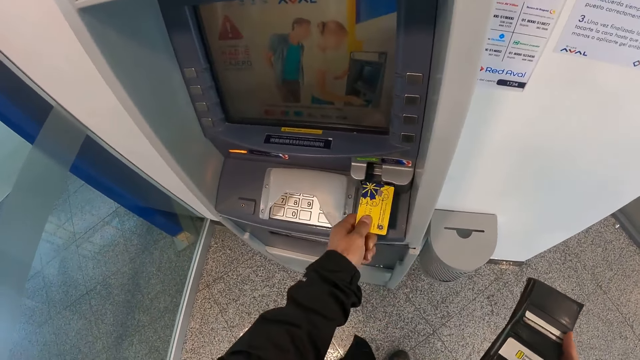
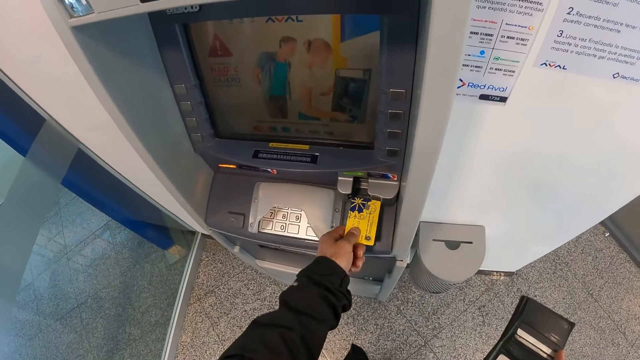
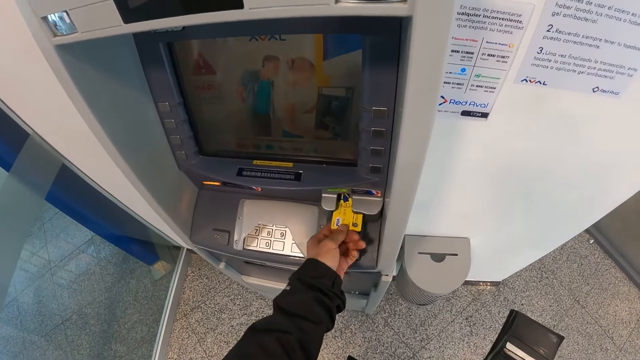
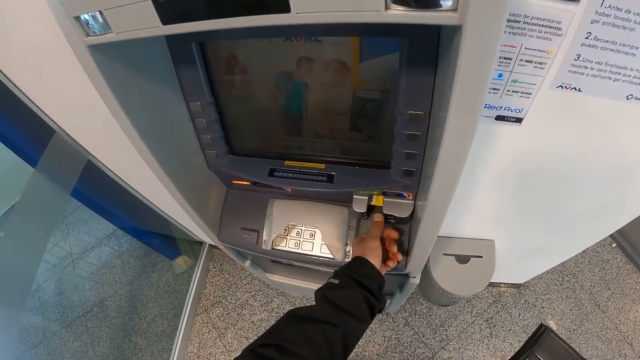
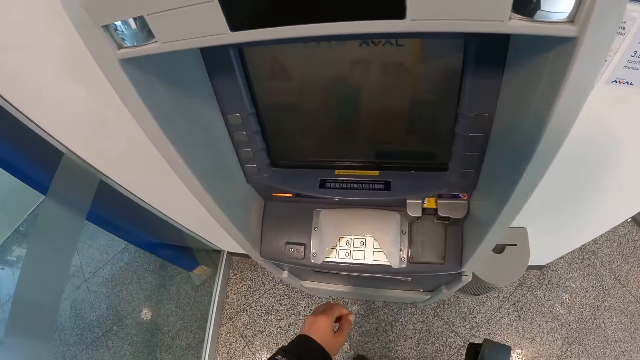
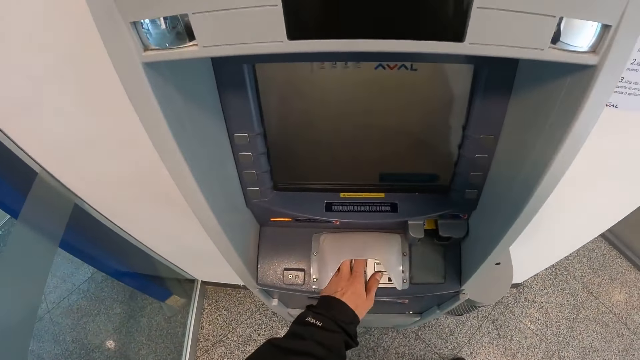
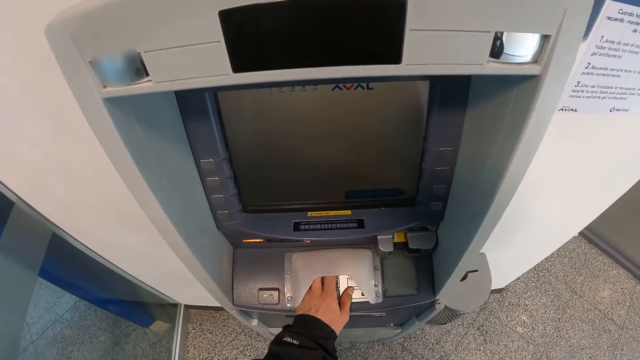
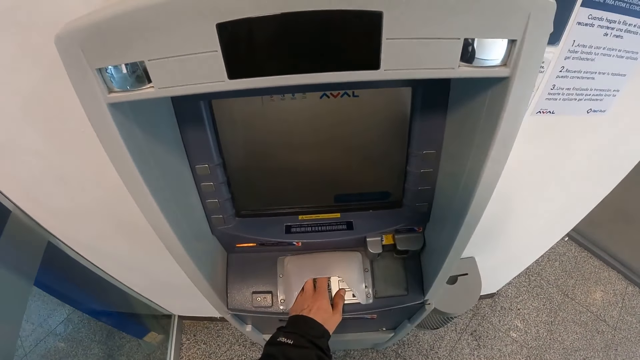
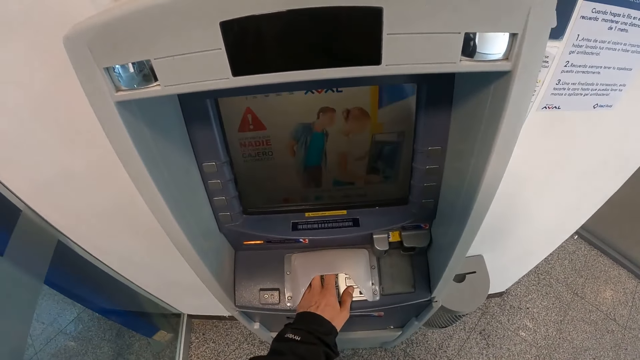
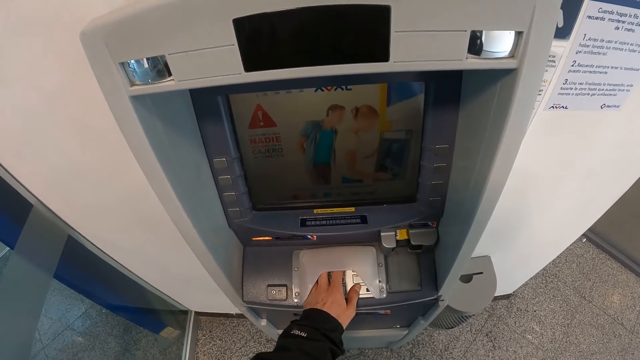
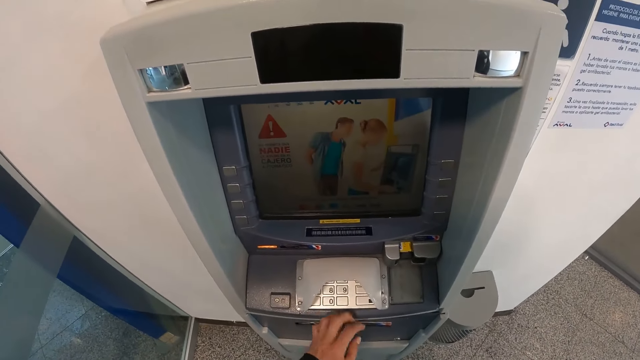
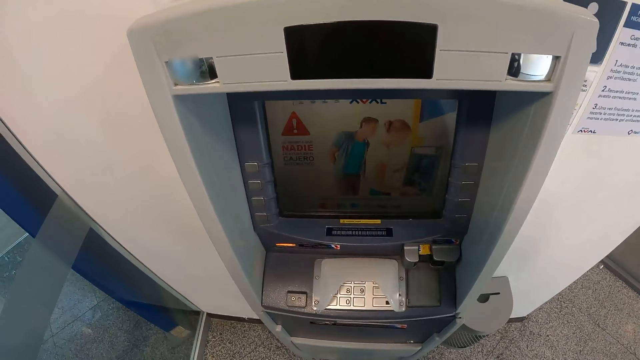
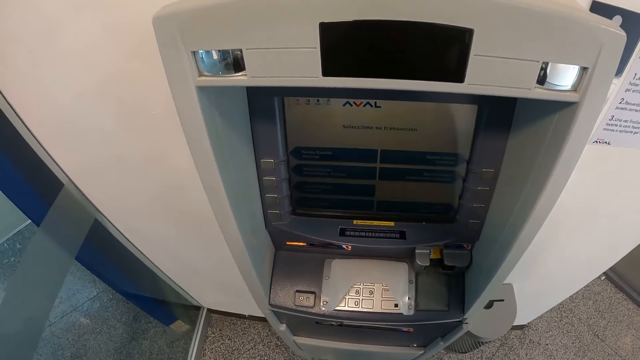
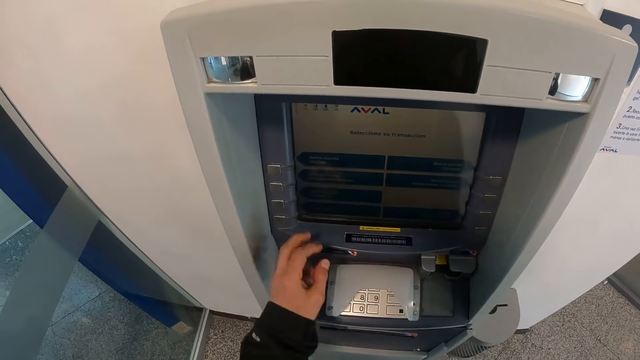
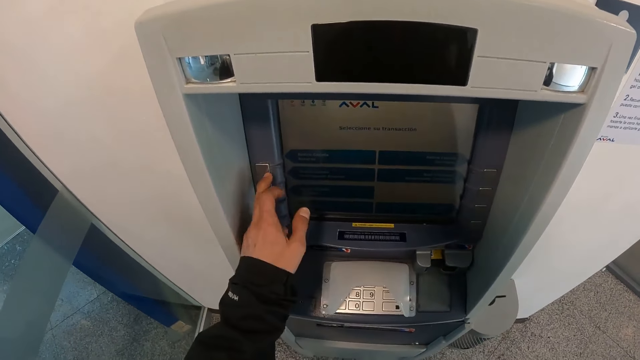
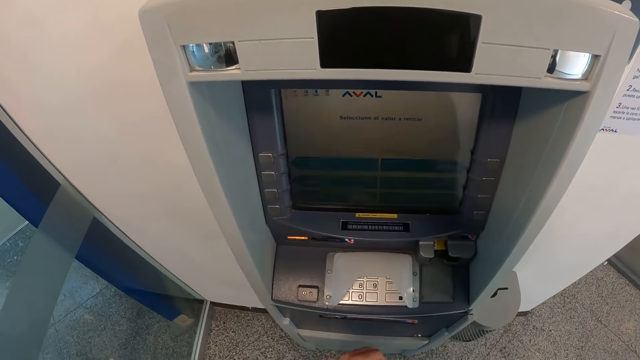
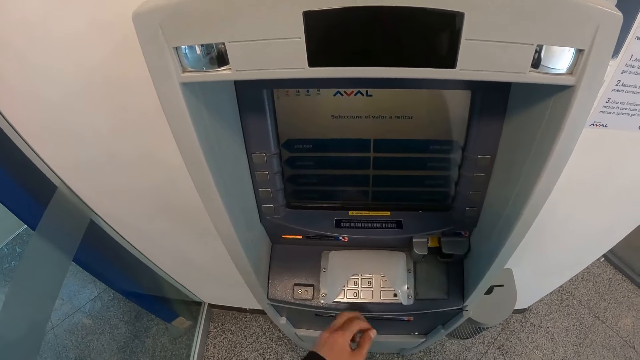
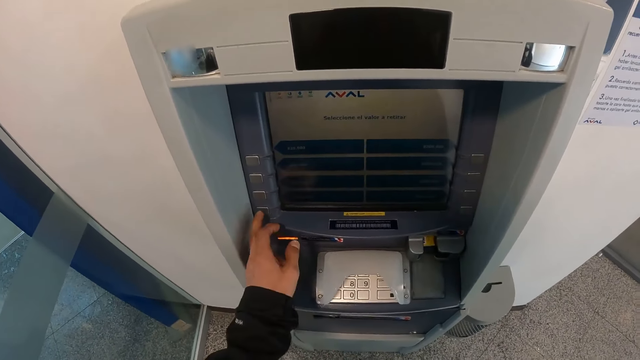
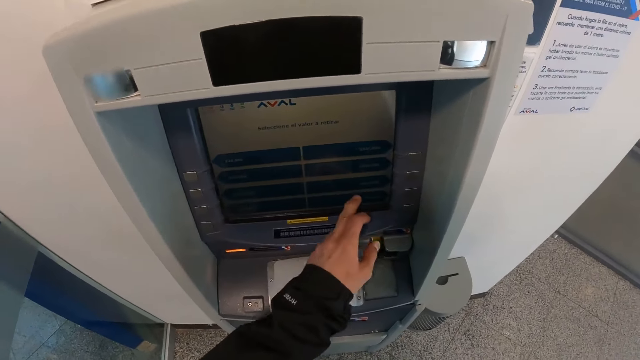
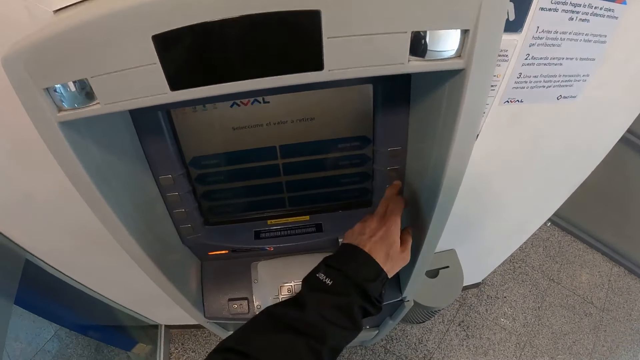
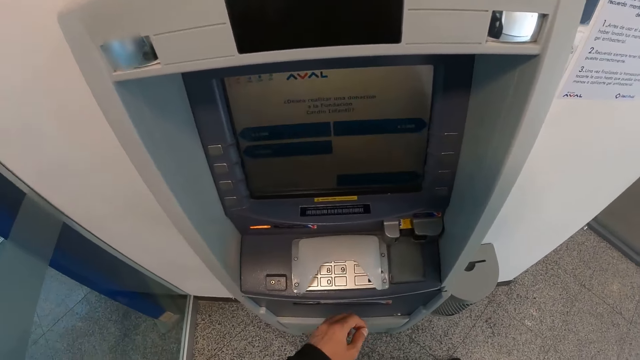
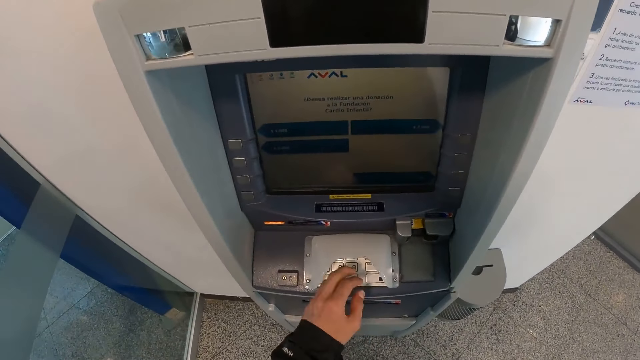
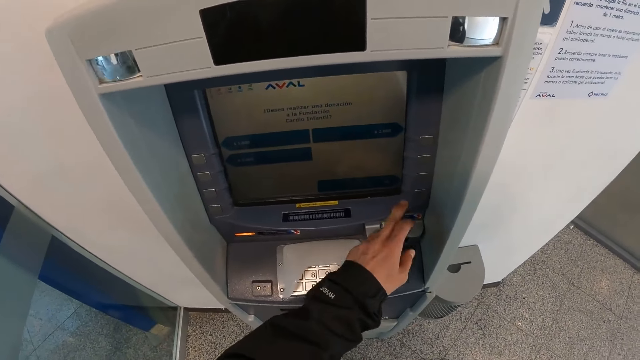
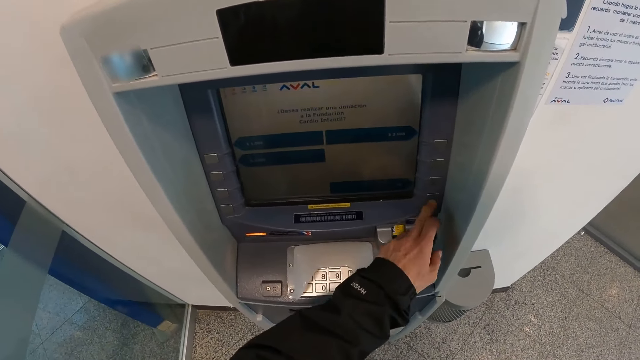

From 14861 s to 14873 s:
The camera wearer turns the debit card with his left hand. He inserts the debit card in an ATM machine with his left hand. He operates the ATM machine. He presses the buttons on the ATM machine with his left hand. He presses a button on the ATM machine. He presses another button on the ATM machine. He does it again.

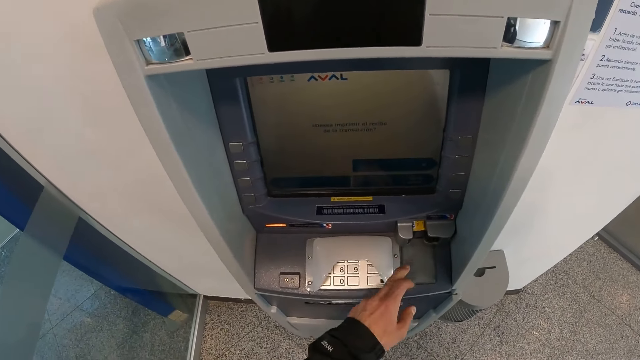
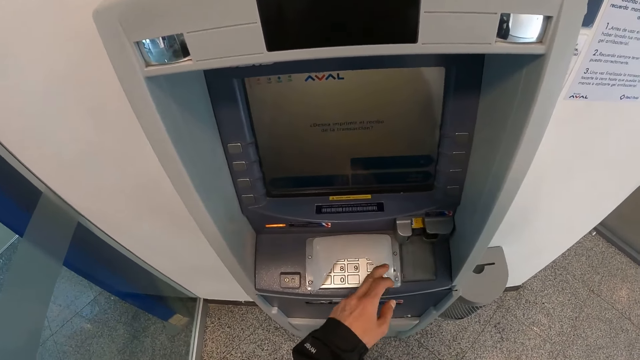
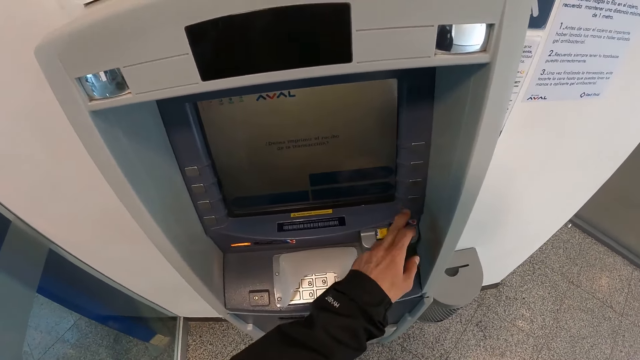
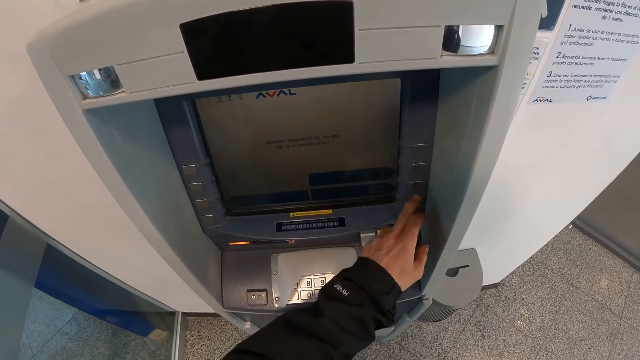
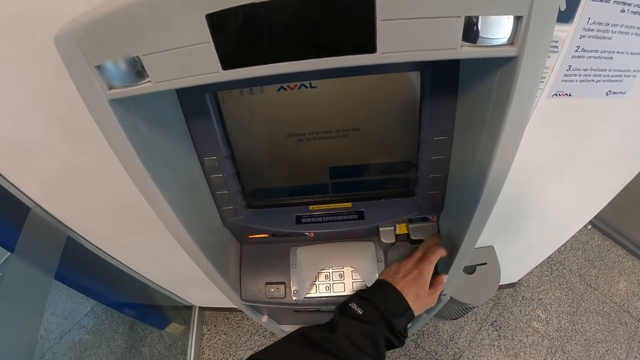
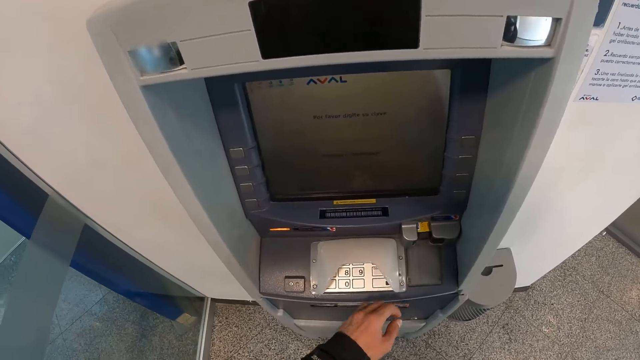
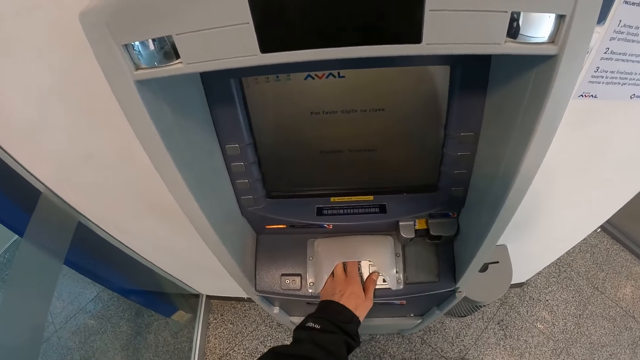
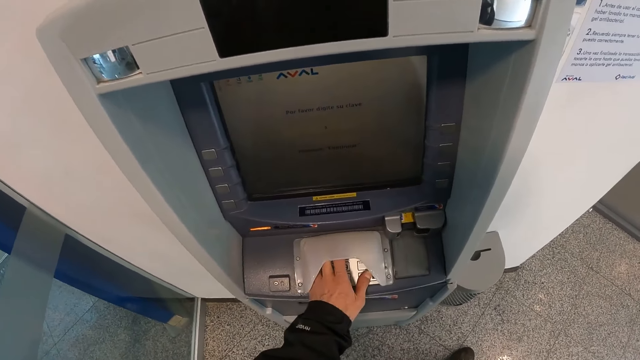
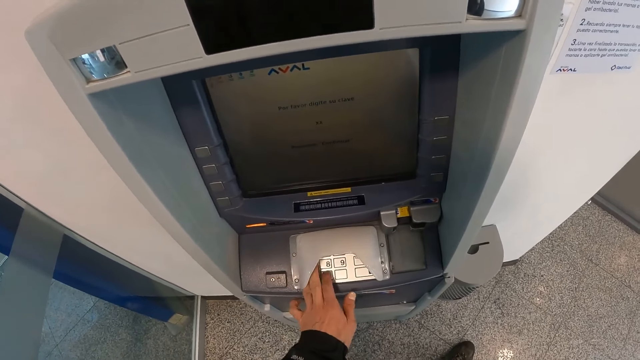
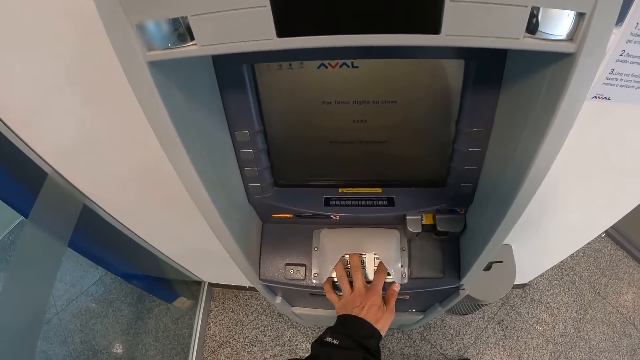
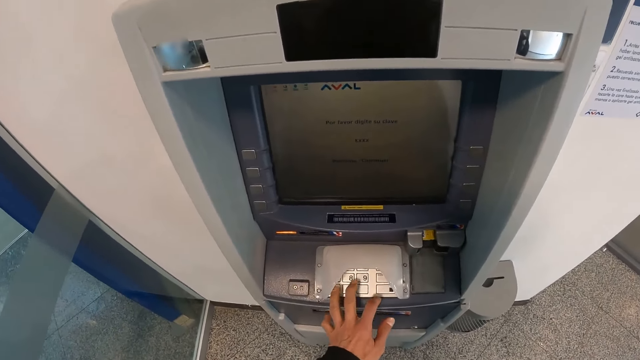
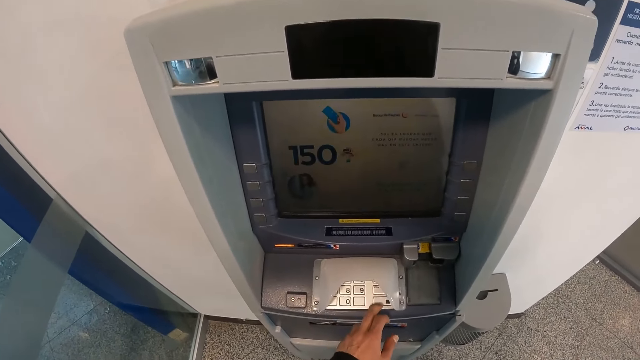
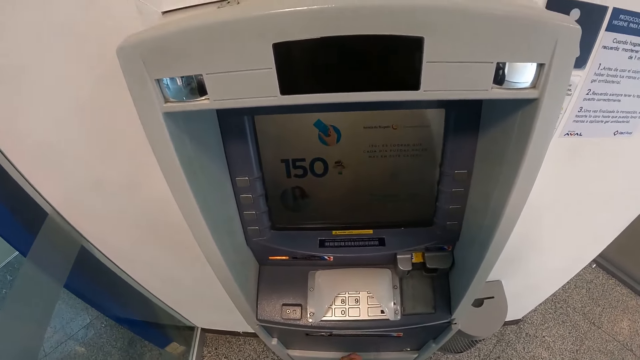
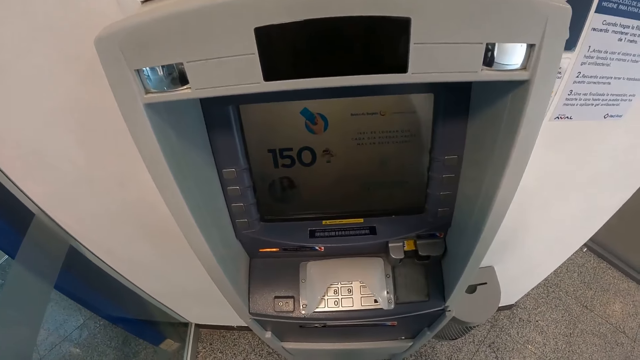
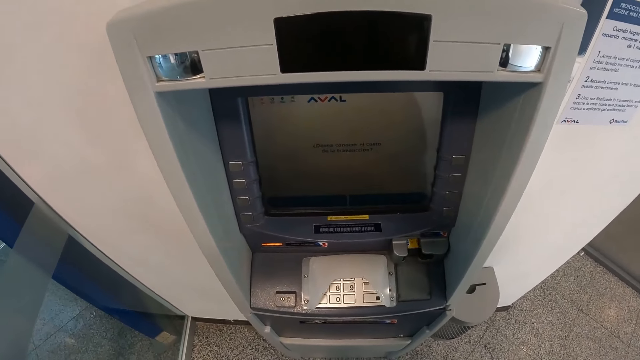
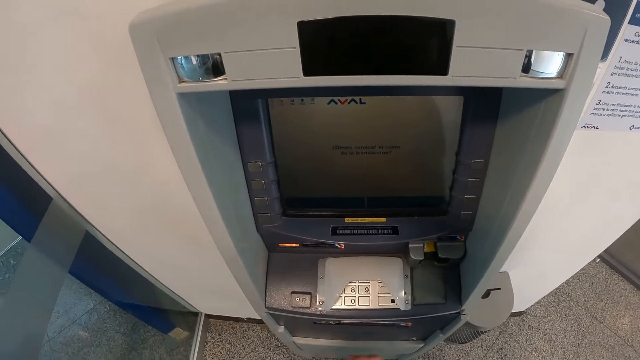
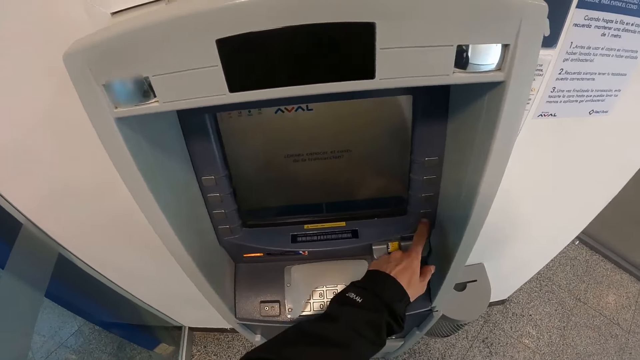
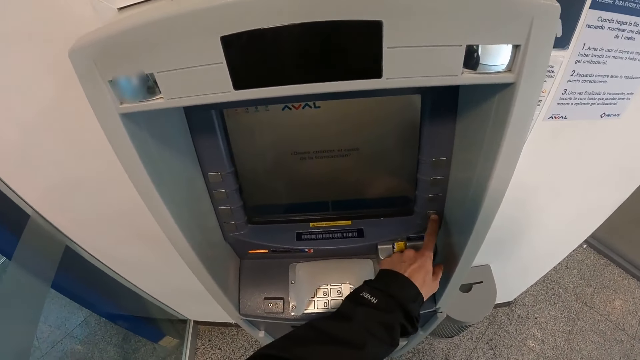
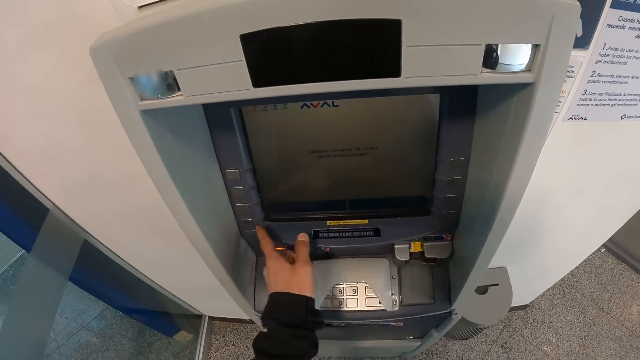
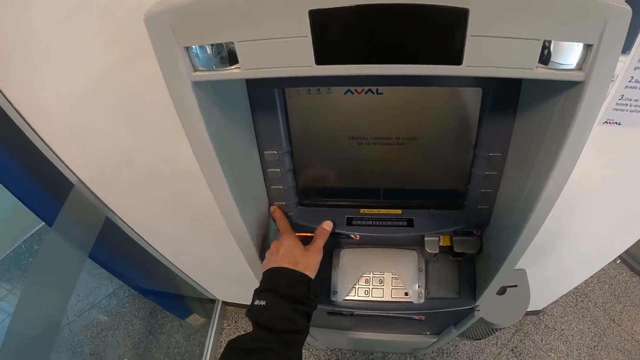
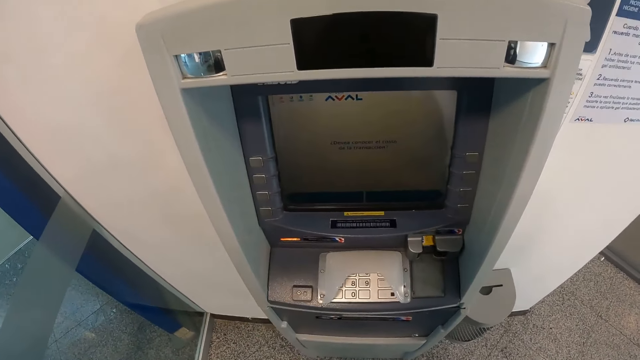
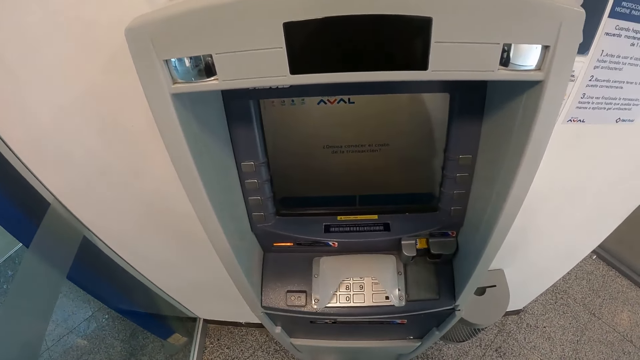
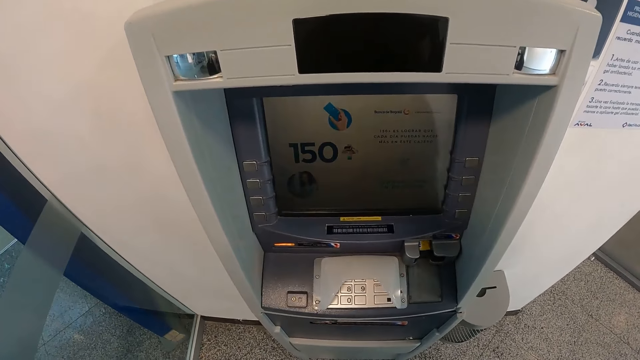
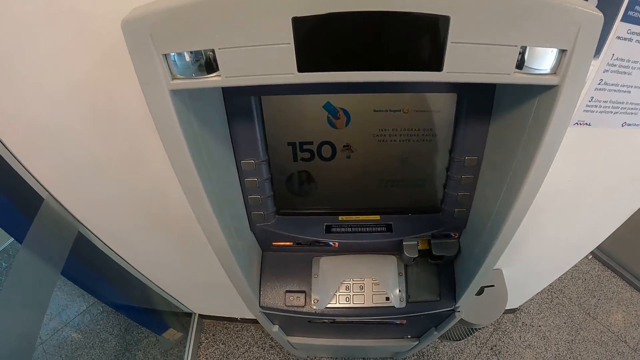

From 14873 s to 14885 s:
The camera wearer presses a button on the ATM machine. They do it again. They press the numbers button on the ATM machine. They press a button on the ATM machine. They press another button on the ATM machine.
